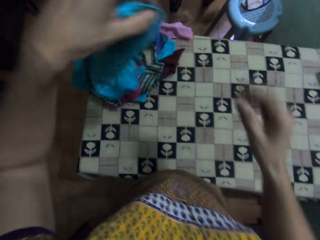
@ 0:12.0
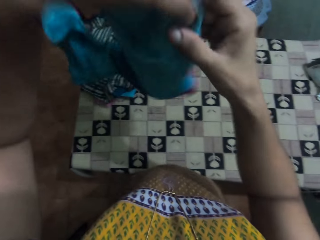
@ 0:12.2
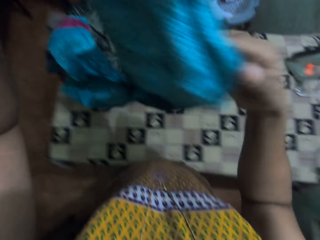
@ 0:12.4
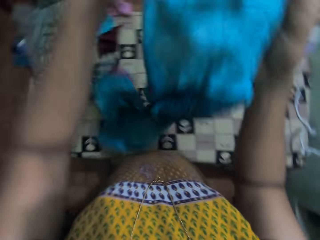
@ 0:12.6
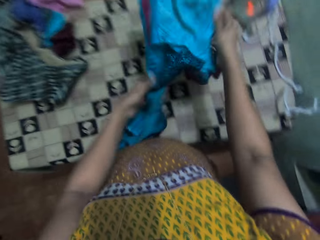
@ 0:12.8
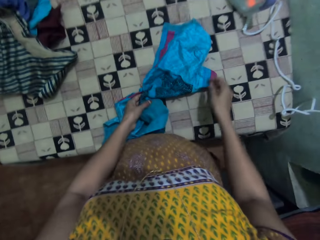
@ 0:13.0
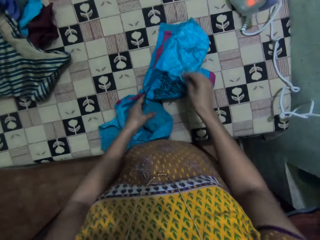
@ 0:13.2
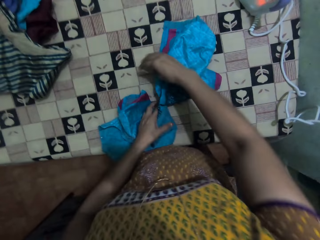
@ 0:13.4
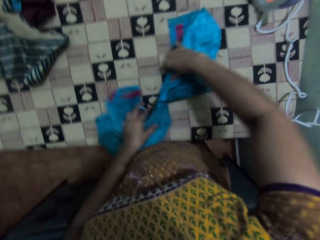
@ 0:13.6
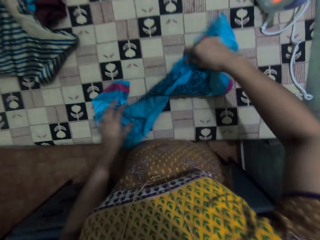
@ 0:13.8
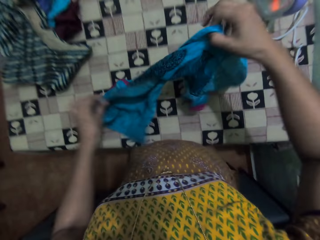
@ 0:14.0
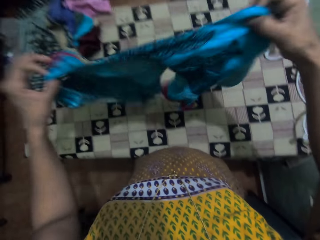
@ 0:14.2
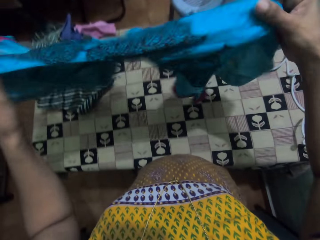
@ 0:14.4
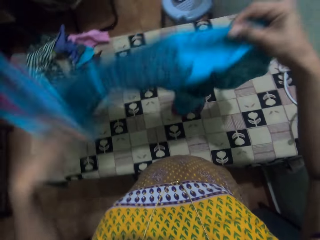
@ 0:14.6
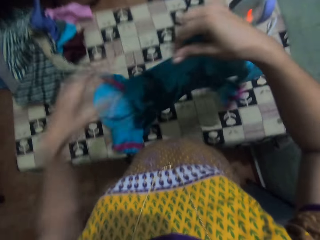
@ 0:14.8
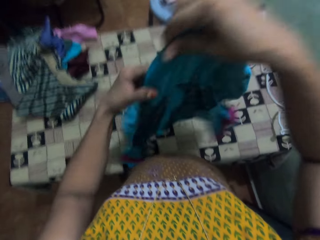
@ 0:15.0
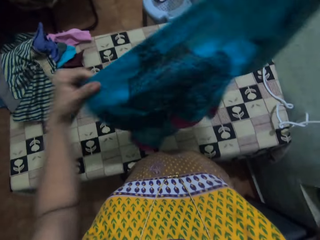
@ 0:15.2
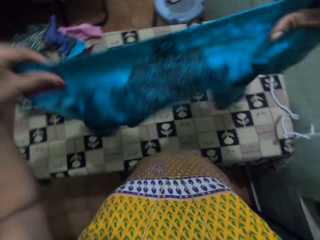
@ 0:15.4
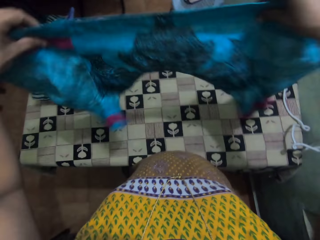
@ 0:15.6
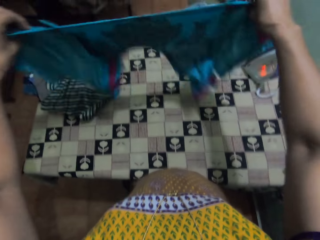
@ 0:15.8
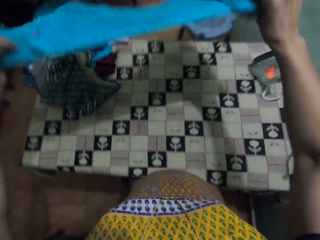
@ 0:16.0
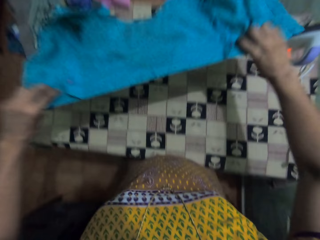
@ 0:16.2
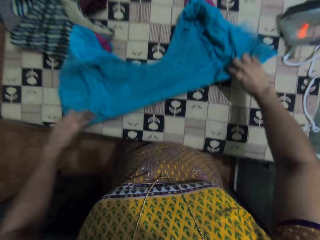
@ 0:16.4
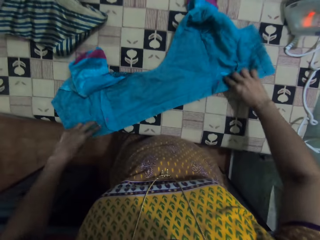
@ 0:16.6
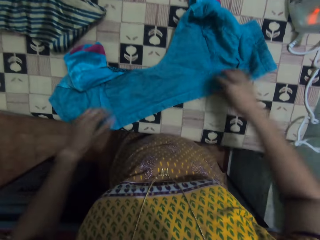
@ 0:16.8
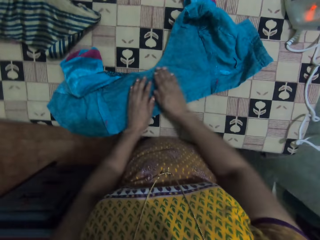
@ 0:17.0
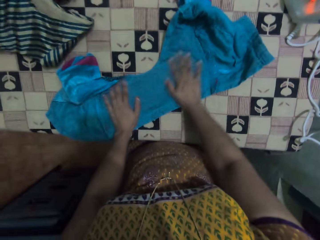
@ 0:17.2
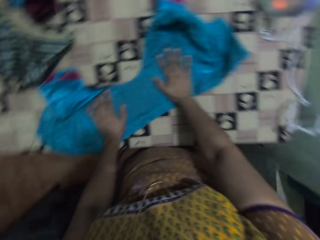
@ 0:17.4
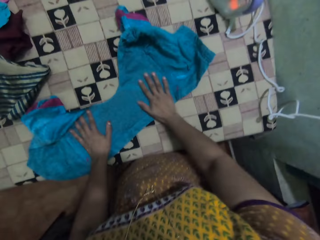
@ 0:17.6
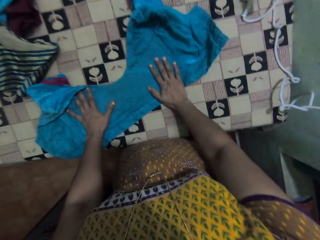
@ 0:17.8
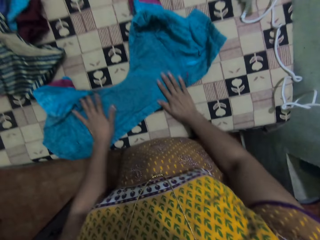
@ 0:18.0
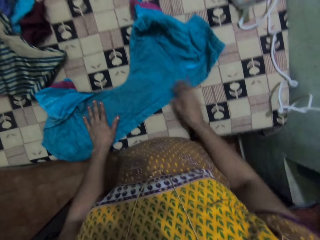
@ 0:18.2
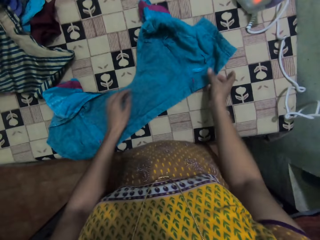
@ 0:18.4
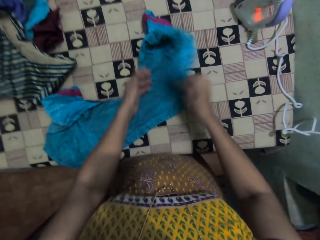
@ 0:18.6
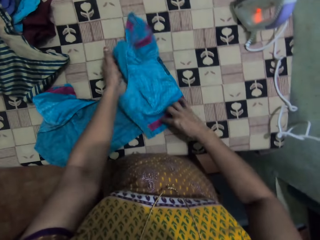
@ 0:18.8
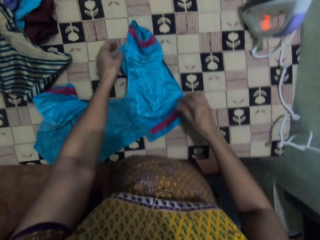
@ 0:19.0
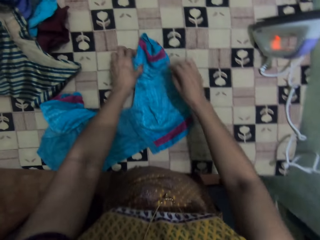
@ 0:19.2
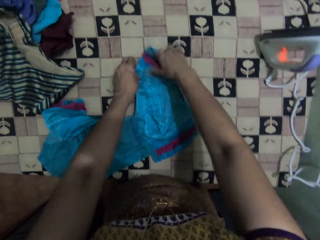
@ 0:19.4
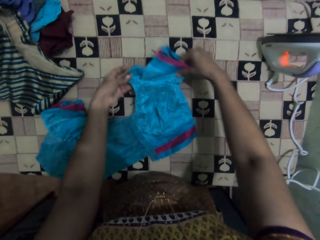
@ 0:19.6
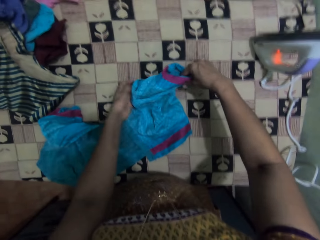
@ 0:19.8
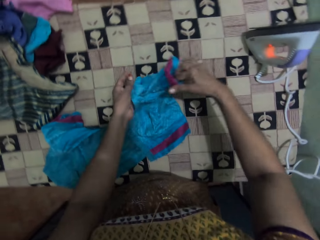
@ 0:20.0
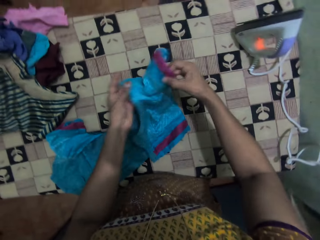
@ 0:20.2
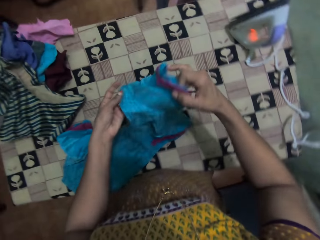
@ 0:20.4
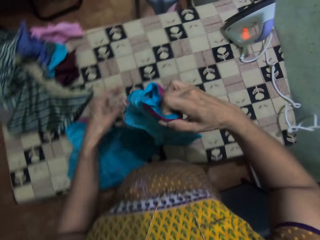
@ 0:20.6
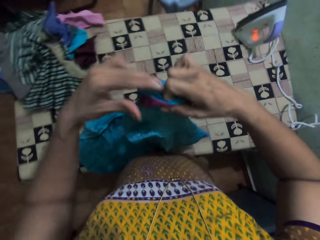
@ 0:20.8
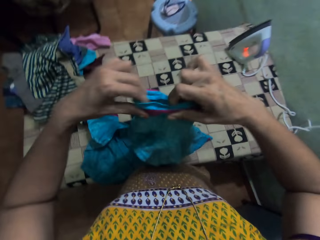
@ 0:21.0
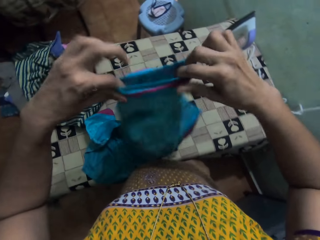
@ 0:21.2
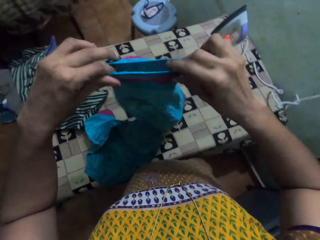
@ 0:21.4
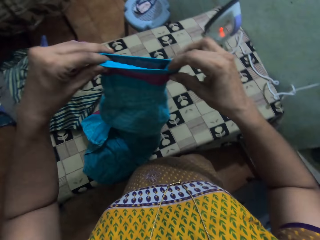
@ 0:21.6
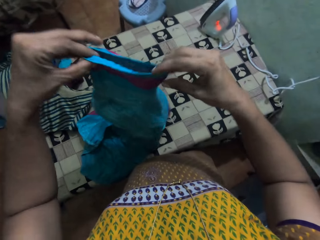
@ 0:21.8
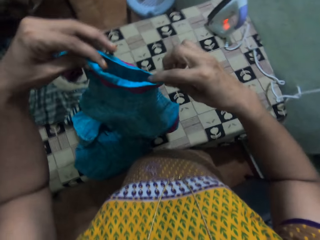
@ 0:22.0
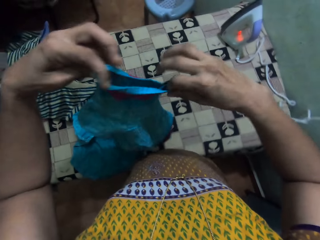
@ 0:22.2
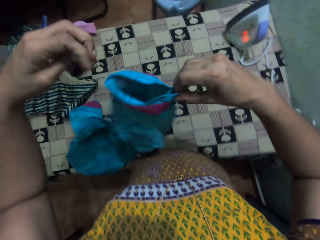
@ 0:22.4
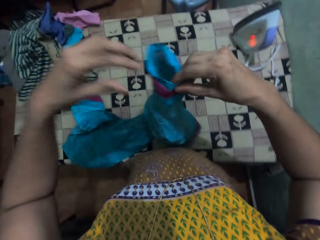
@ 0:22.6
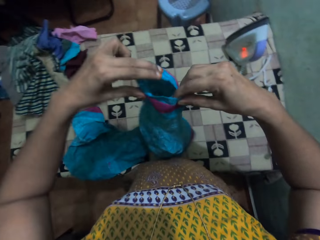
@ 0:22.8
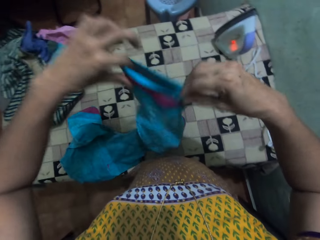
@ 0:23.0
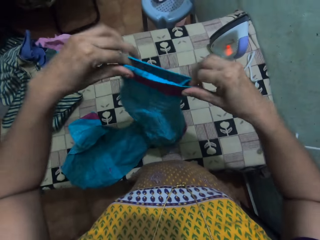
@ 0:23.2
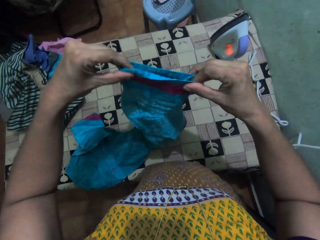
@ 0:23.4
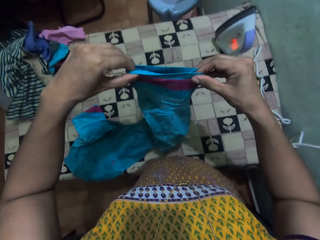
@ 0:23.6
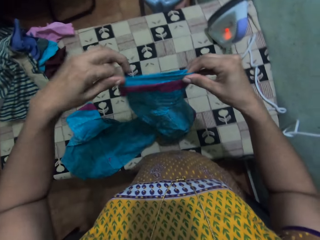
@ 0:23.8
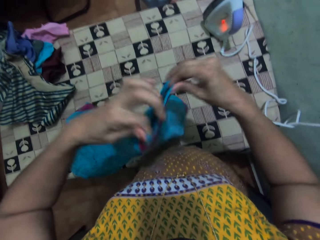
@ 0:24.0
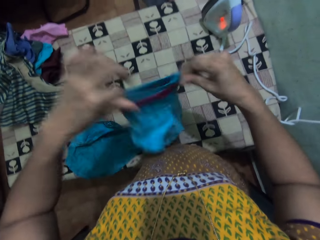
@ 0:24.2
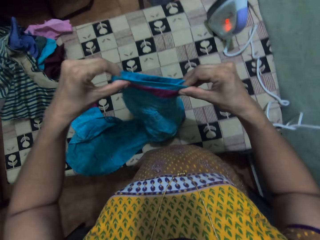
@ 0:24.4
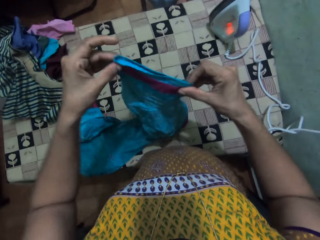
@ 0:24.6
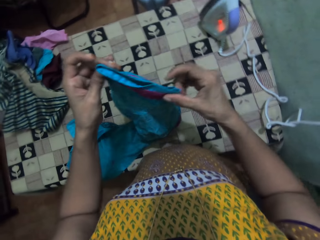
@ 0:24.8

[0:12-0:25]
The camera wearer drops both hands. They take the cloth from the table. They drop the cloth on the table. They lift the cloth. They look at the cloth. They stretch the cloth. They lift the cloth. They drop the cloth on the table. They touch the cloth. They straighten the cloth with hands. They fold the cloth. They stretch the cloth. They lift the cloth. They straighten the cloth with hands. They stretch the cloth.

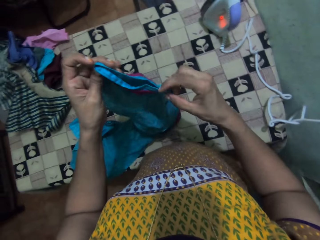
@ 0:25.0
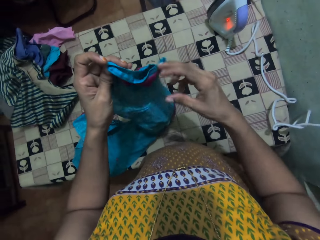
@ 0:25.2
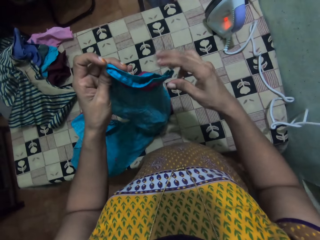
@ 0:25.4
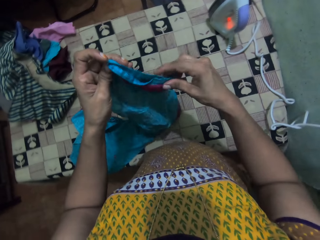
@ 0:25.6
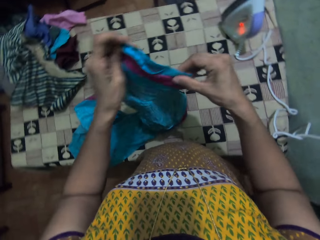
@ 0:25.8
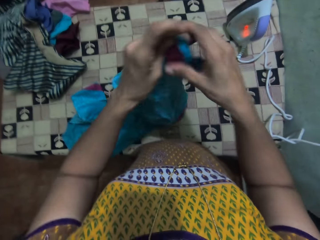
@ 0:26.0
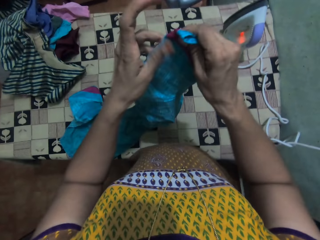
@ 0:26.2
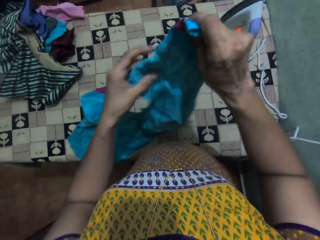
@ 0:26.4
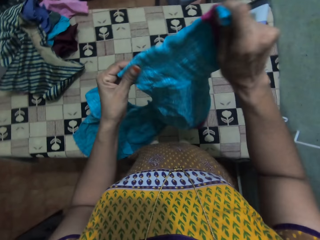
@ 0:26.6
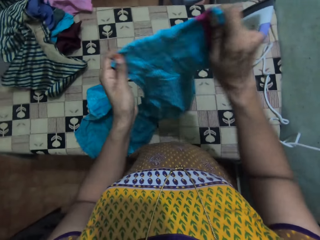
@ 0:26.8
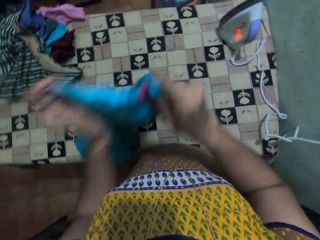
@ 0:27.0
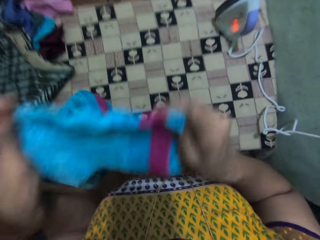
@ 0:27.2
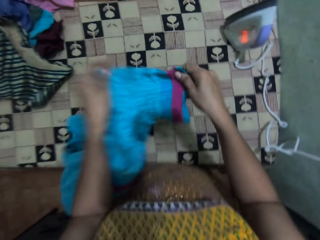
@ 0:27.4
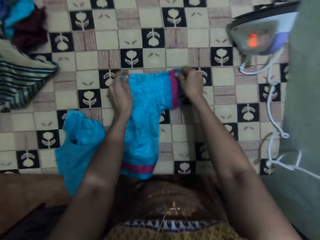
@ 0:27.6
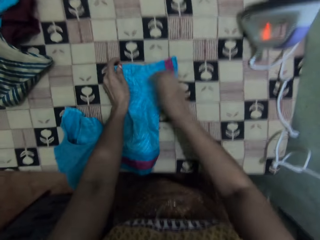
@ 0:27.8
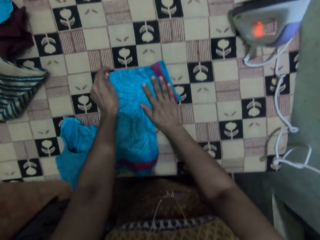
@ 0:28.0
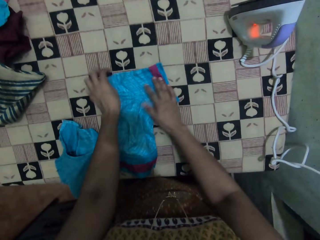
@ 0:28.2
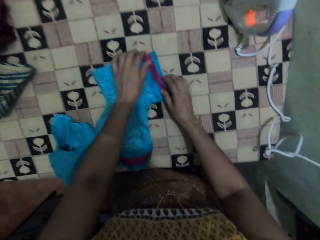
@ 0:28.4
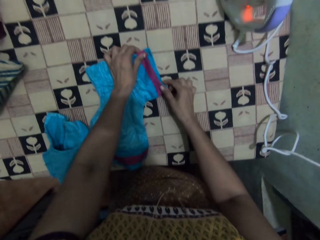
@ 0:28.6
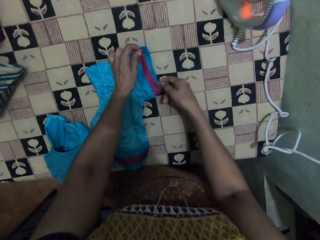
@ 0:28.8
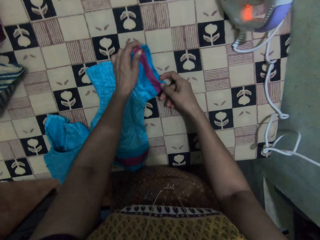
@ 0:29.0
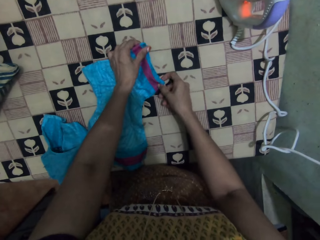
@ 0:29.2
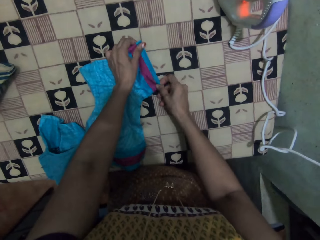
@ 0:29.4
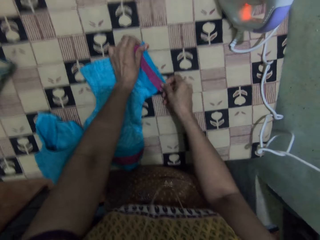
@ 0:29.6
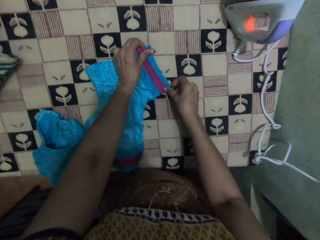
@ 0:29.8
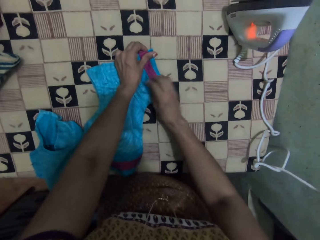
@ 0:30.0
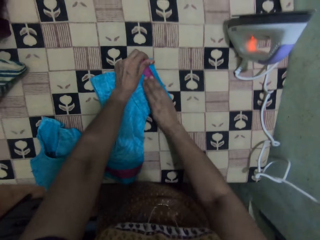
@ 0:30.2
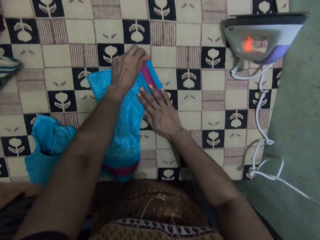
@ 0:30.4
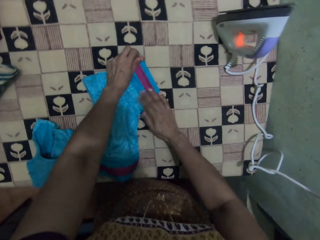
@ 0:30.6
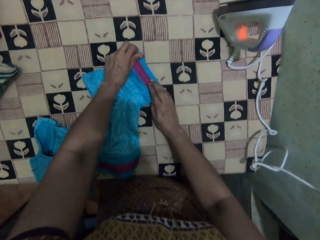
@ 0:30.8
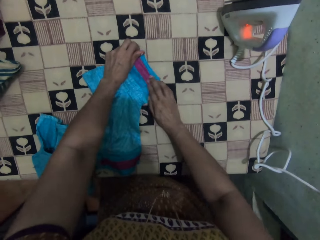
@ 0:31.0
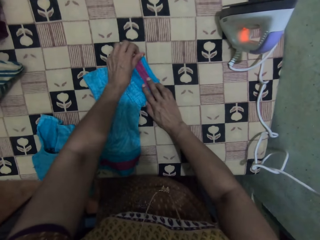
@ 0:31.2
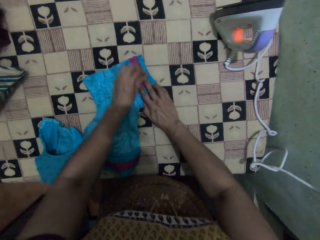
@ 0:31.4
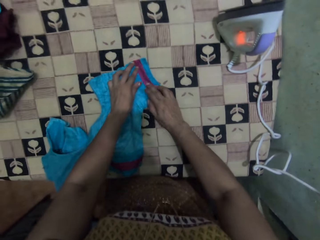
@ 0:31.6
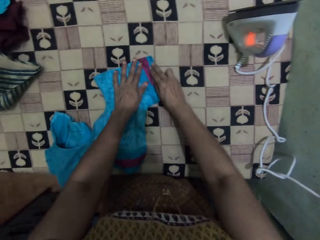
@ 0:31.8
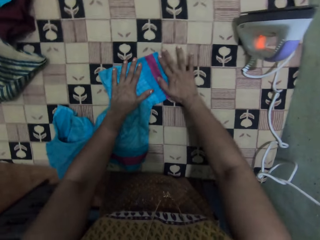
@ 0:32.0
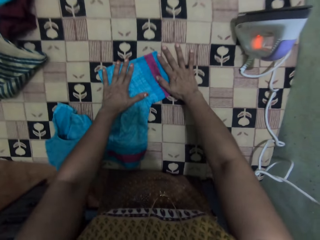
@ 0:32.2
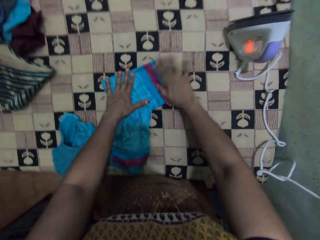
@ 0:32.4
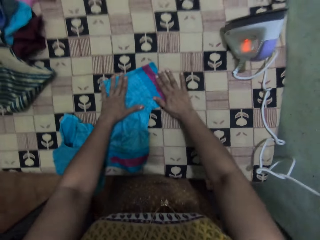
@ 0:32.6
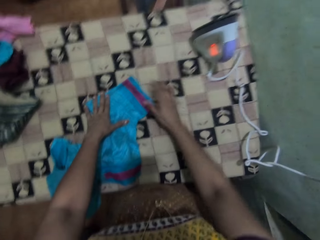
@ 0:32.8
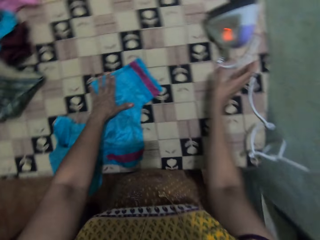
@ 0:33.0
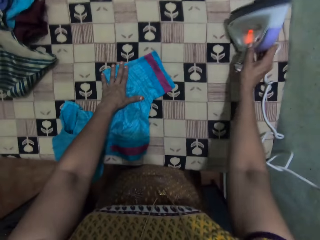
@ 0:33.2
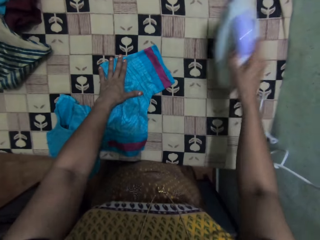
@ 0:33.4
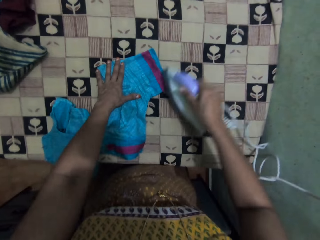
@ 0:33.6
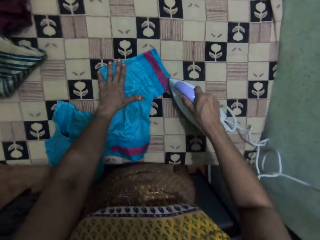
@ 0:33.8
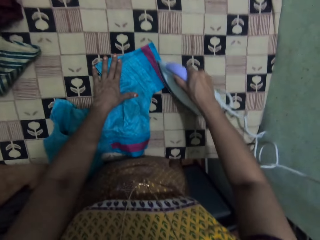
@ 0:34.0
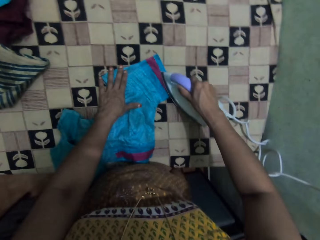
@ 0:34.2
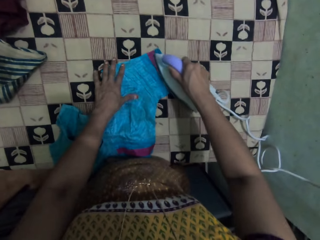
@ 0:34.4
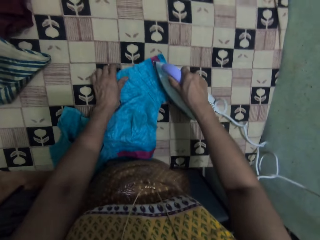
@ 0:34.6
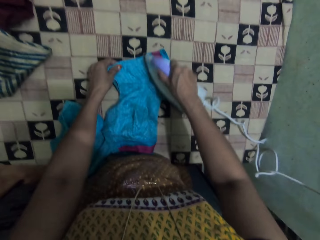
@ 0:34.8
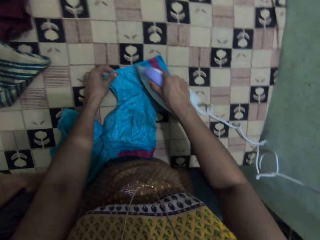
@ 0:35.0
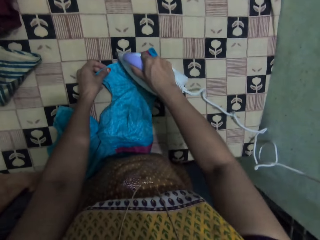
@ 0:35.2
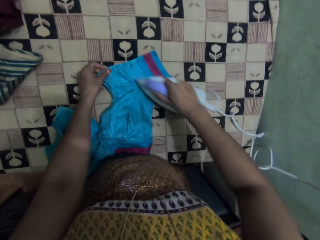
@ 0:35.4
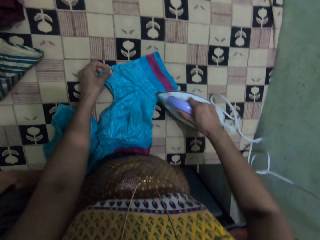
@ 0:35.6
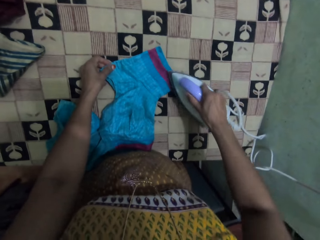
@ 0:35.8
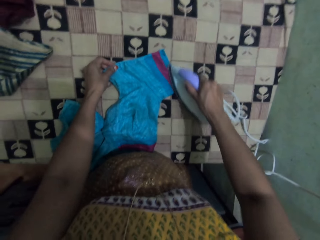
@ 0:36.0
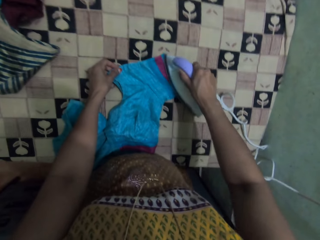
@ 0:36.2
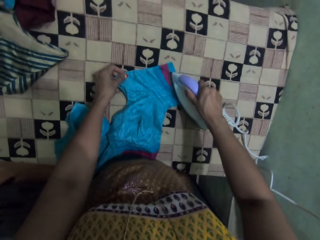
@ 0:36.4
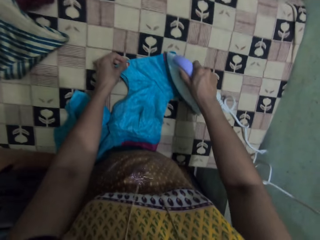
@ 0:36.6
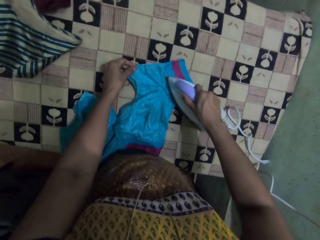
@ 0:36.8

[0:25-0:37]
The camera wearer places the cloth on the table. They stretch the cloth on the table. They straighten the cloth with hands. They pick up the iron box and move the iron box. They iron the cloth.
